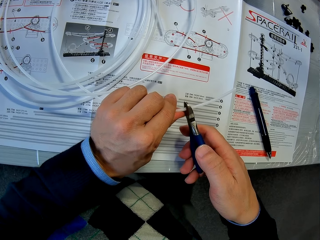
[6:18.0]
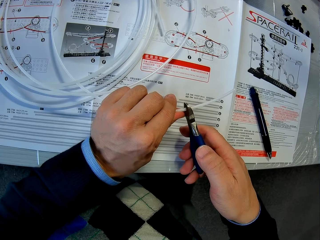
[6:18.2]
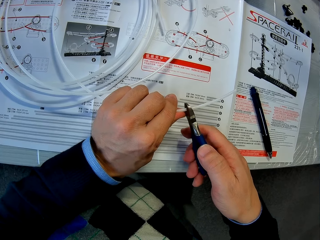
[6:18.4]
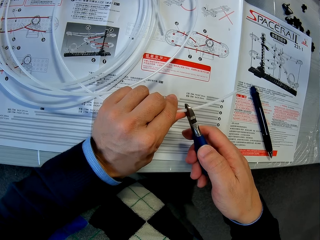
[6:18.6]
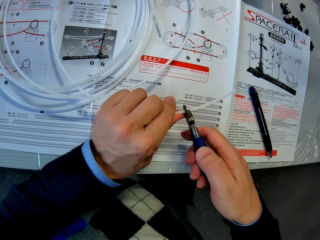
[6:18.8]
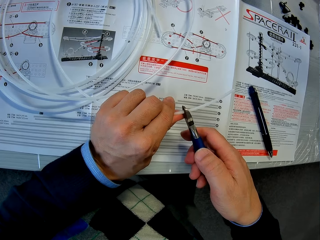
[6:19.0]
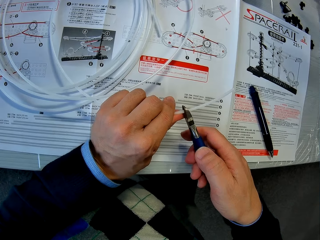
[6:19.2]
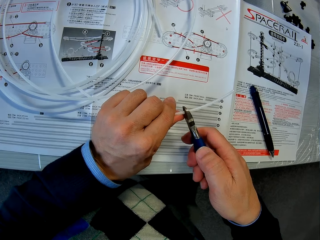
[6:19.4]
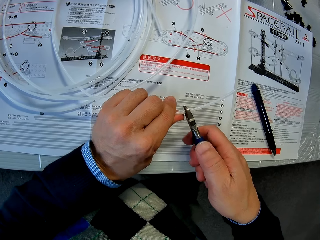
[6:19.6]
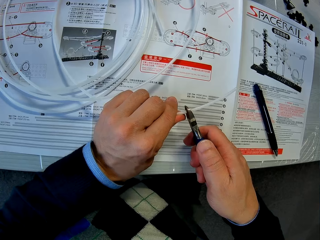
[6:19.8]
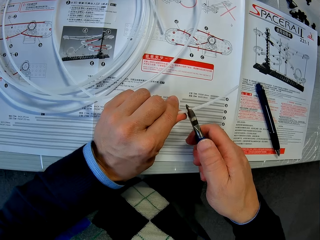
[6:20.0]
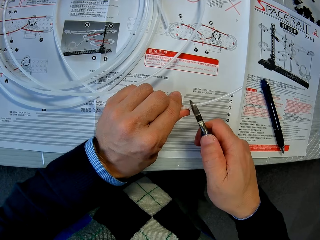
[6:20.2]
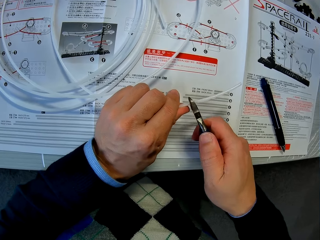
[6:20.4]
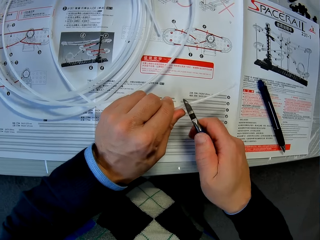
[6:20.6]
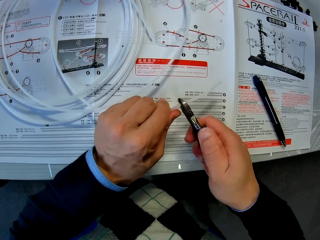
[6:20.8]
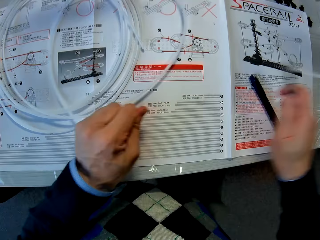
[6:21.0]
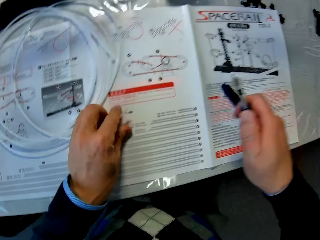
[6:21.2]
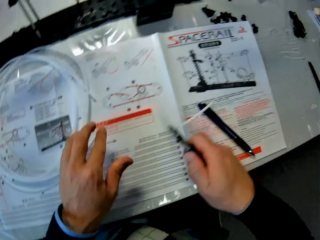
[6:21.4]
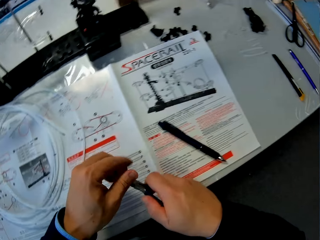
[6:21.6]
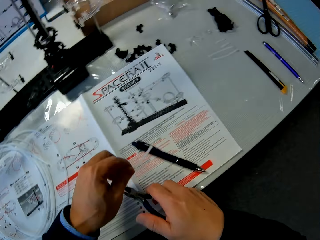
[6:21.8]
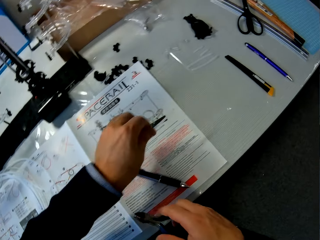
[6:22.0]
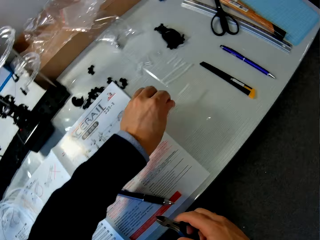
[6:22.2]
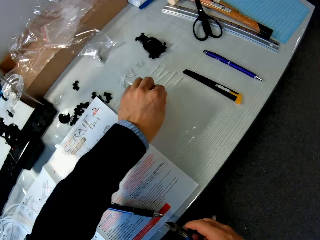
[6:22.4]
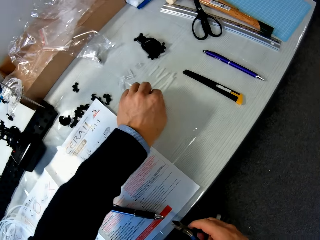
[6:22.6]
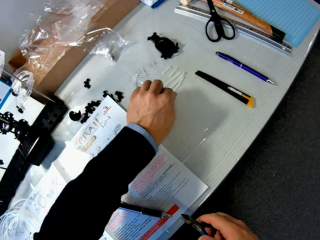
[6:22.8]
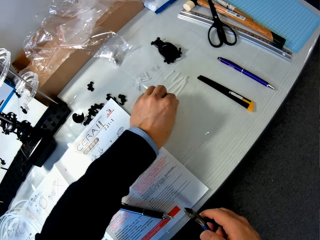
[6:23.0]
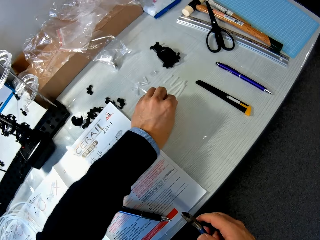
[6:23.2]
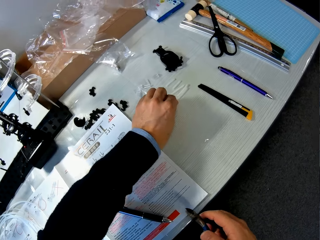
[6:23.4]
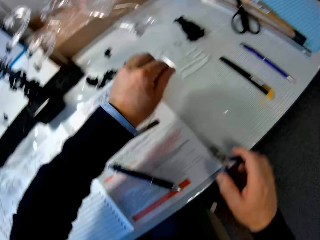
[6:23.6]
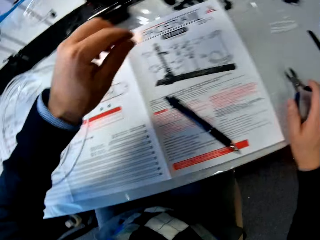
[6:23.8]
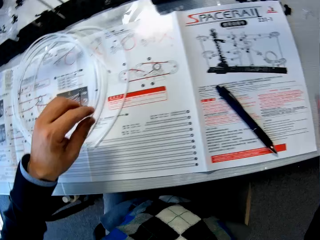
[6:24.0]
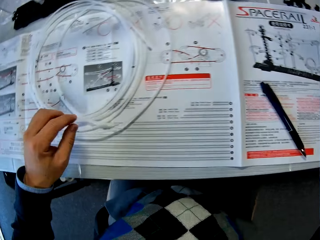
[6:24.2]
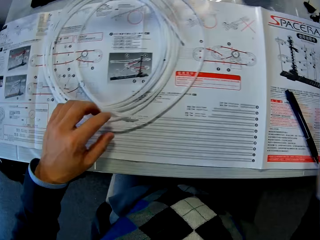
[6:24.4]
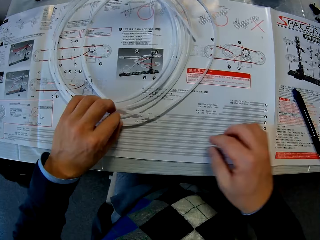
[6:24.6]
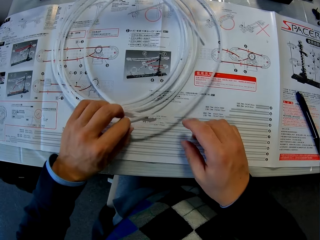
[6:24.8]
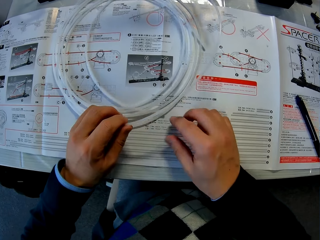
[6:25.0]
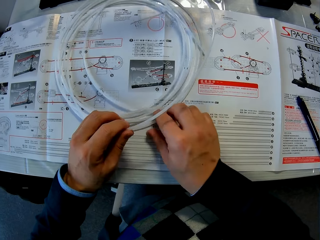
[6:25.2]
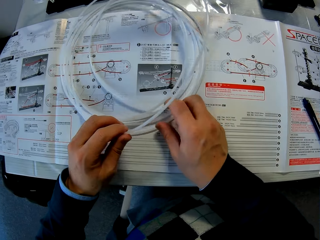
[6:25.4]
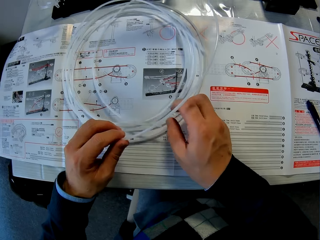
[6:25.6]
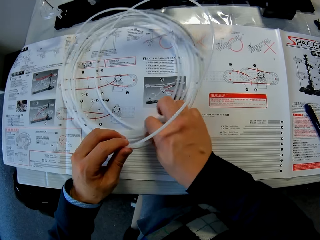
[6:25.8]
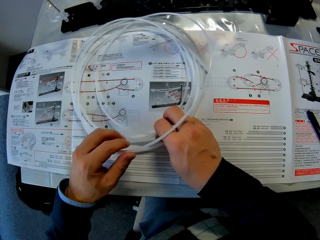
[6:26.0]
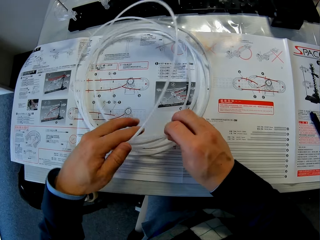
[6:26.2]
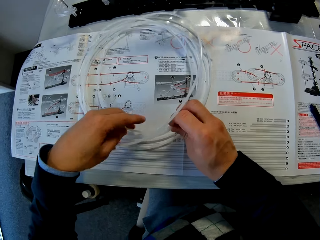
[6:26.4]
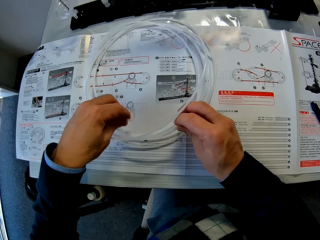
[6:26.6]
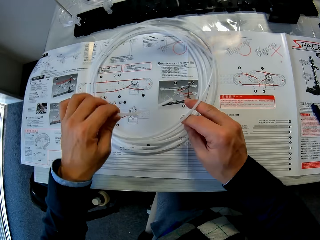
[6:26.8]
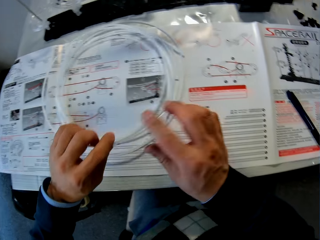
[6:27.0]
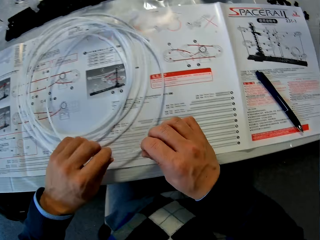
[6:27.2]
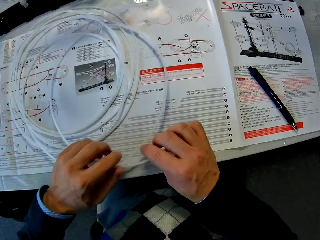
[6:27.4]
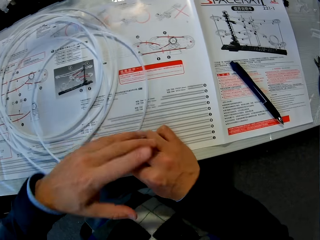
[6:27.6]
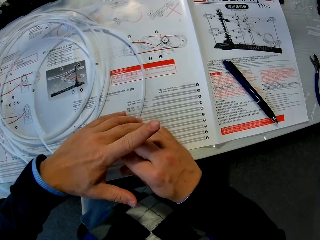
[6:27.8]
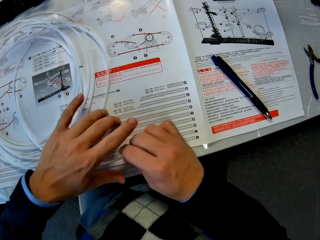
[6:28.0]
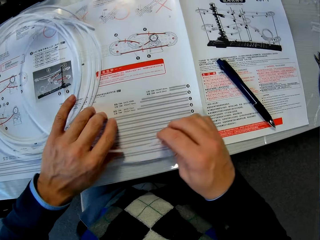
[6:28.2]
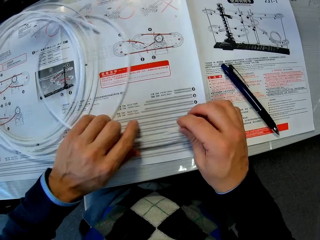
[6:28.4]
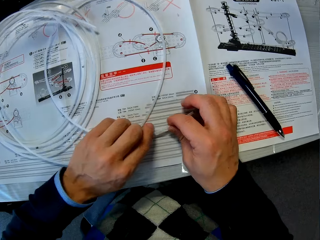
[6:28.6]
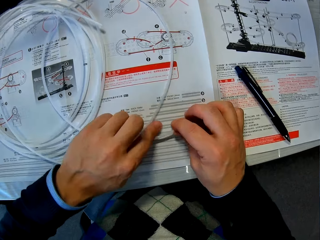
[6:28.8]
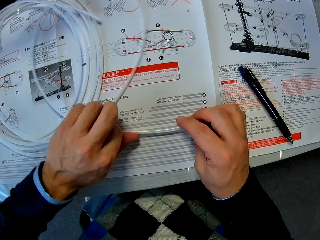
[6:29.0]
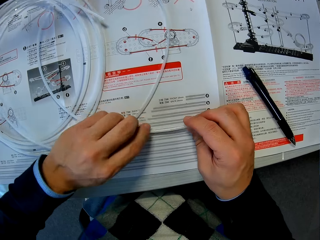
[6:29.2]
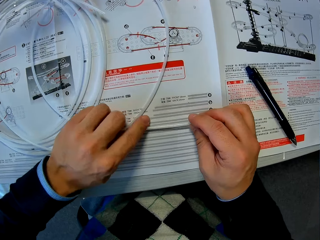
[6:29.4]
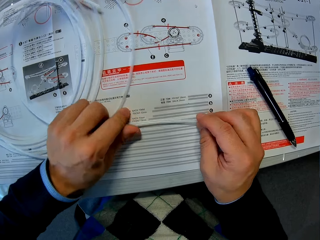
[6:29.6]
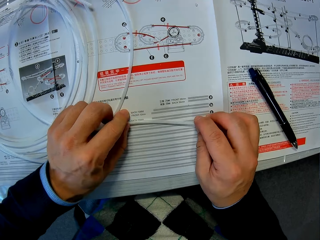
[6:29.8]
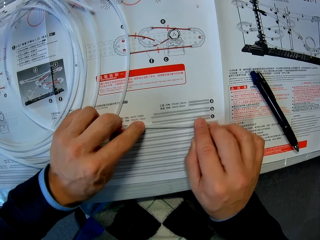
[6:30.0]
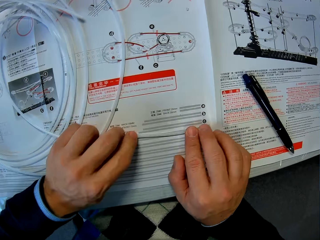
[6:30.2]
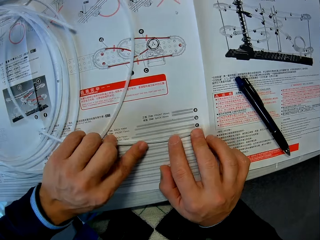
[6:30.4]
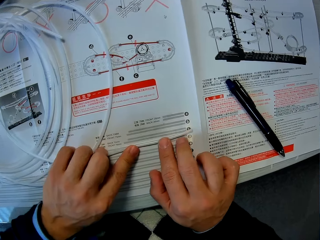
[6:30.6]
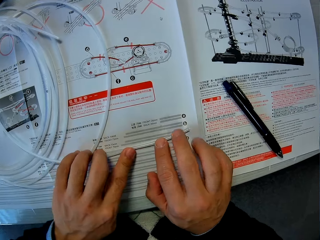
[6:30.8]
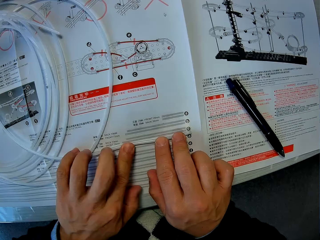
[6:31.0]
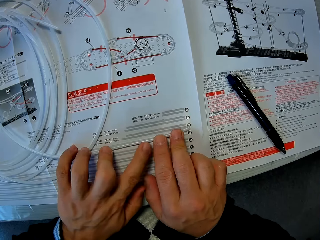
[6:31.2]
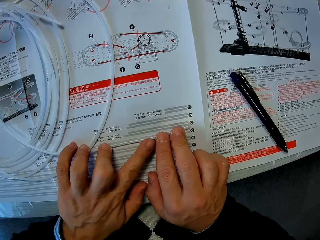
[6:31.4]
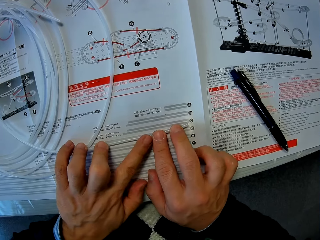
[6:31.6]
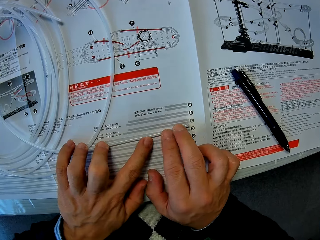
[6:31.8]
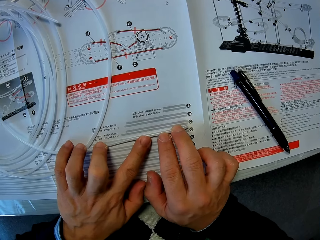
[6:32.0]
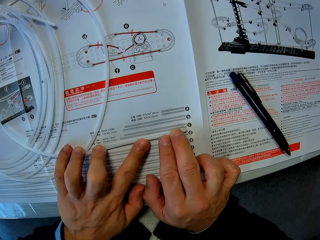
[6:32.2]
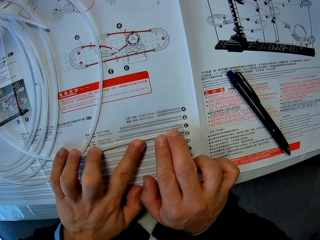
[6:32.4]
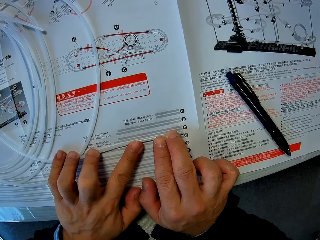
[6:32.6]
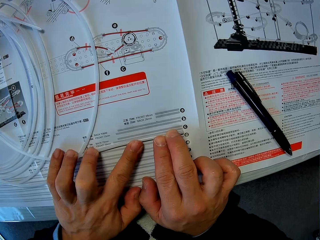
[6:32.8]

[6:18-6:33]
The camera wearer puts down the cut cable on the table. They put down the pliers. They adjust the longer cable piece on the paper. They hold the cable in place.

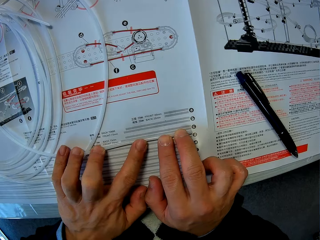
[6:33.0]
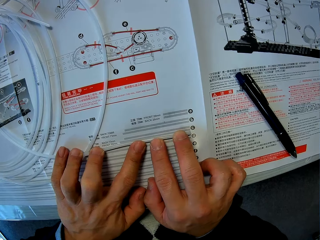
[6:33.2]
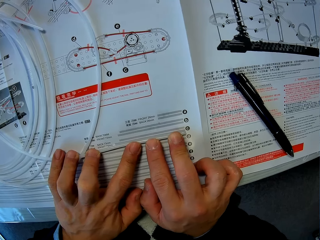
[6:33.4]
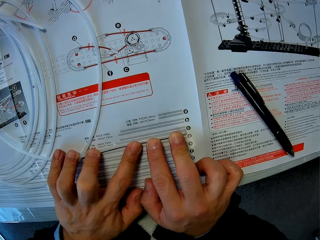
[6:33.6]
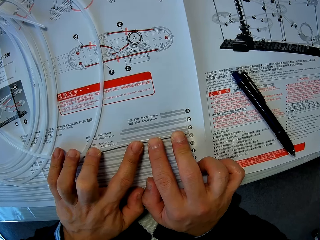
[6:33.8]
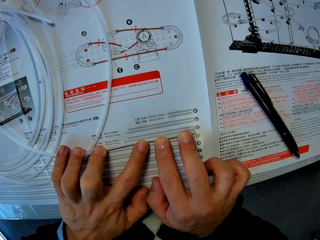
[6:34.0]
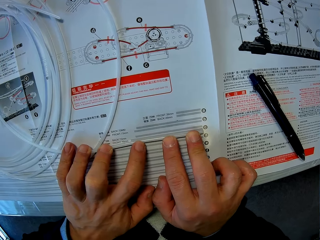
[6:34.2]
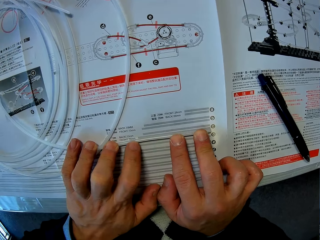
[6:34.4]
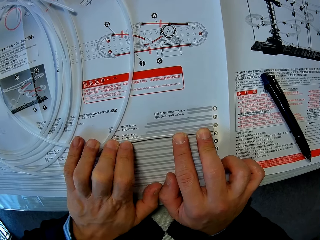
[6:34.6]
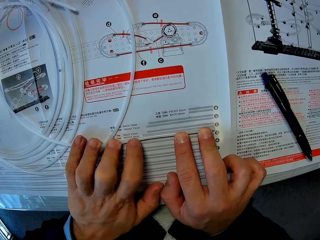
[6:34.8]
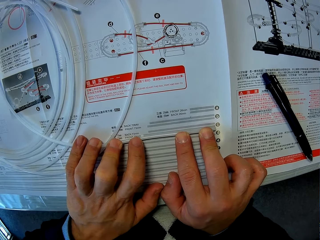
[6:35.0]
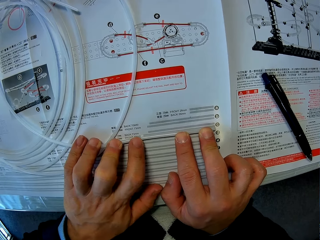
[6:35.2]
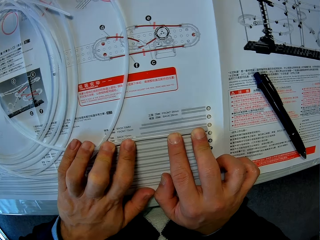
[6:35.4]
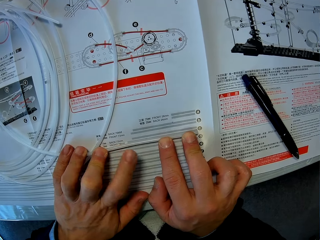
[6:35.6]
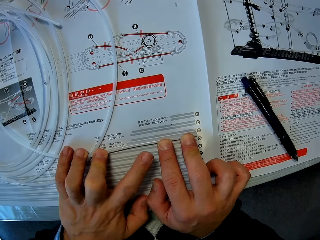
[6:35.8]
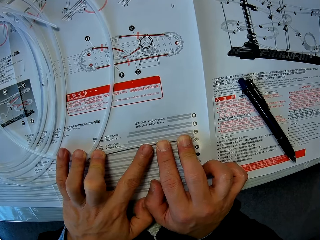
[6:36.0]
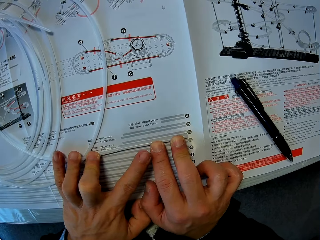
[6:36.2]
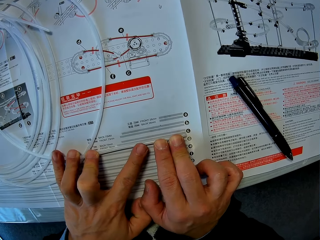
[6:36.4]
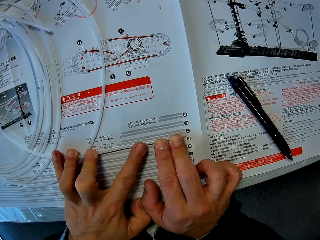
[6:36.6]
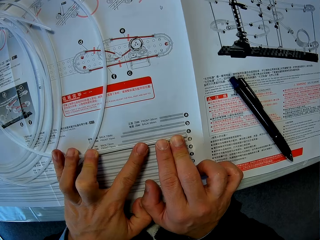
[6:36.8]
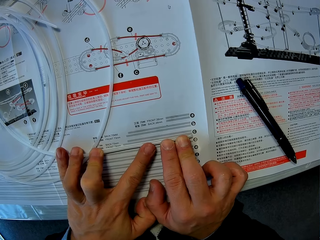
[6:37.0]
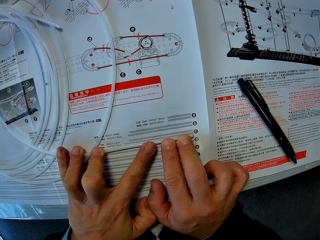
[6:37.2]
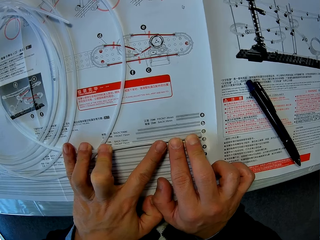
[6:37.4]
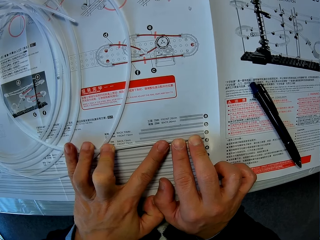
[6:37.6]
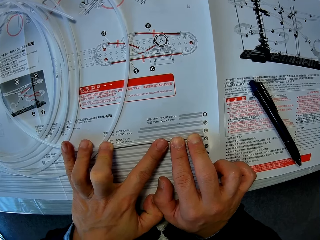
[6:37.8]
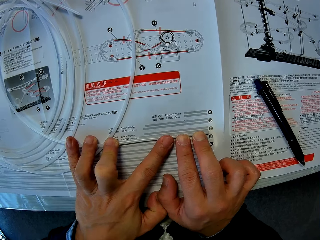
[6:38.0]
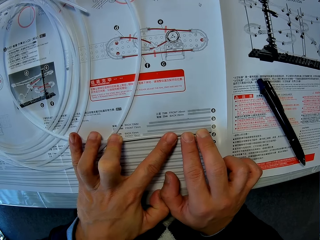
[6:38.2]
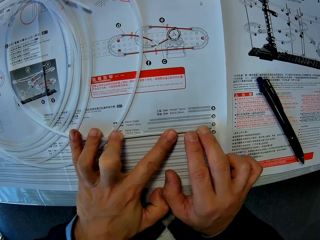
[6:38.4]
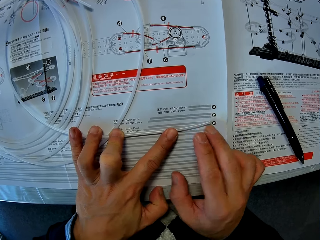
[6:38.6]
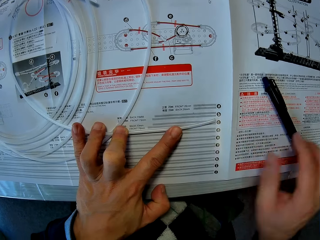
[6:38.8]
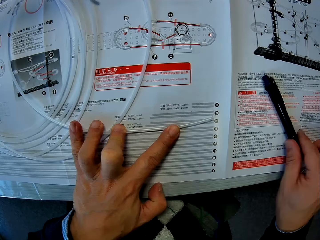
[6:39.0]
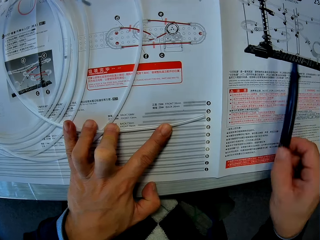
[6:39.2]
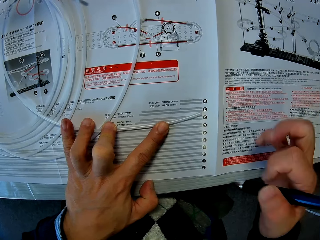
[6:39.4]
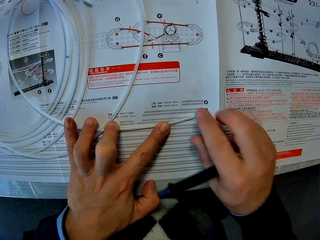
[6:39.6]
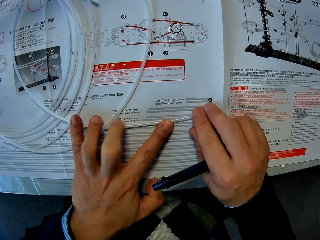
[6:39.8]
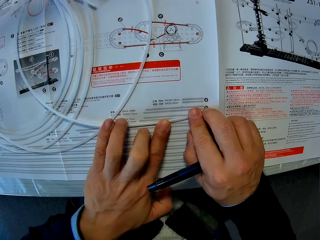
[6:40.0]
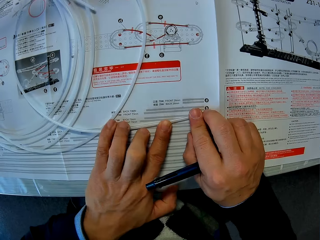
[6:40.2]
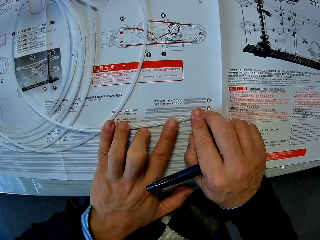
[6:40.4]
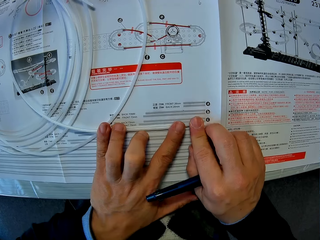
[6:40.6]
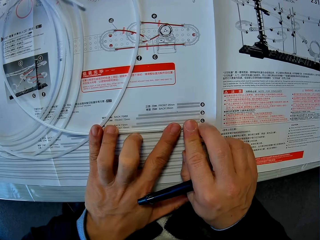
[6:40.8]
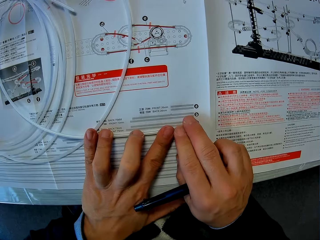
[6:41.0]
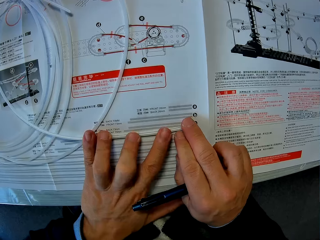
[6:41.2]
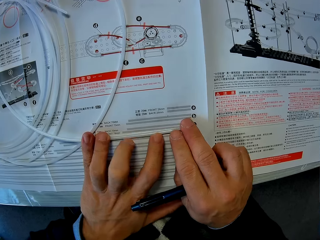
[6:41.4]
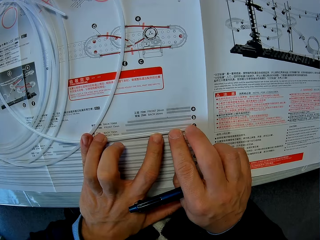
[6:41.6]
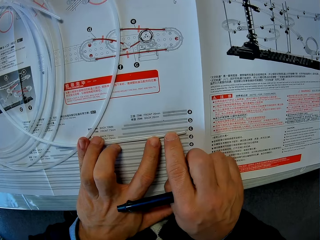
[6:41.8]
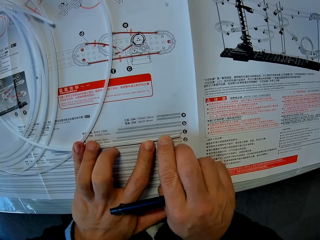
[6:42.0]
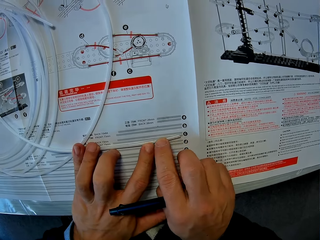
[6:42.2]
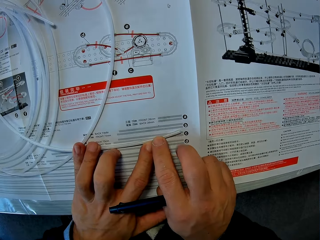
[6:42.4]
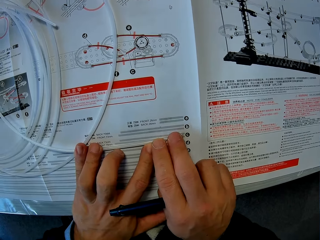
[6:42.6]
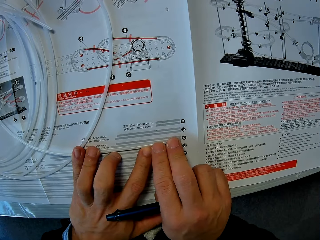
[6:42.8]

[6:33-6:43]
The camera wearer picks up the pen. They hold the cable in place.
